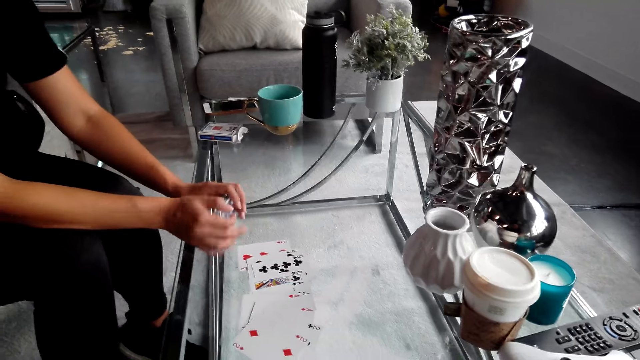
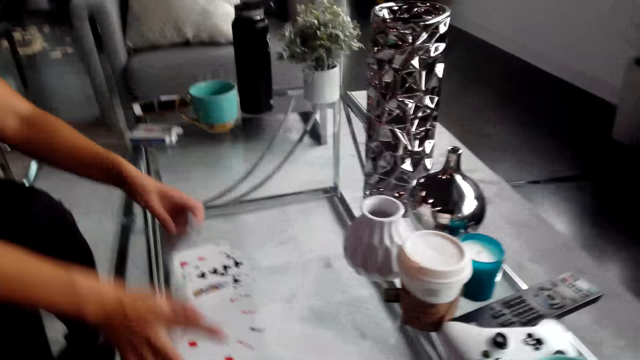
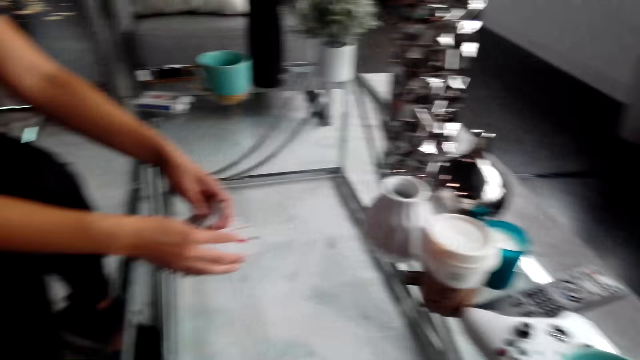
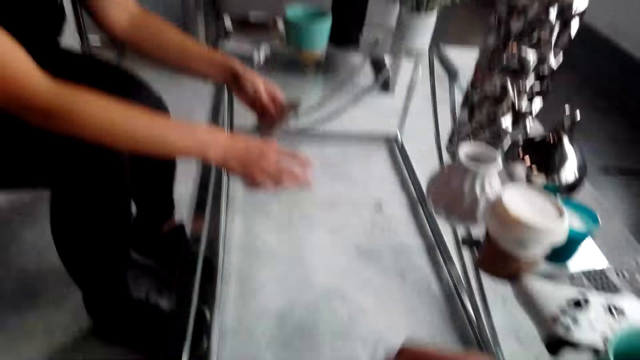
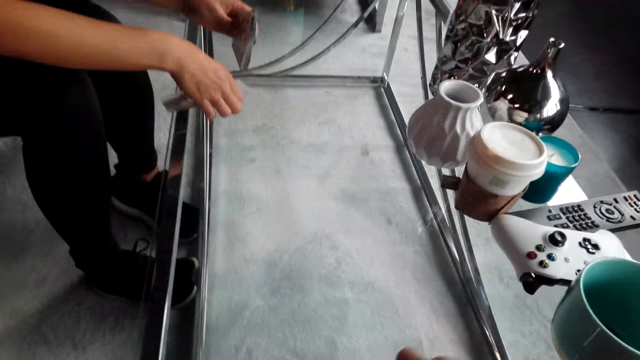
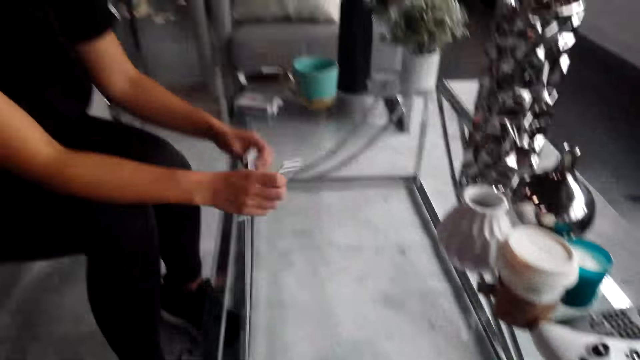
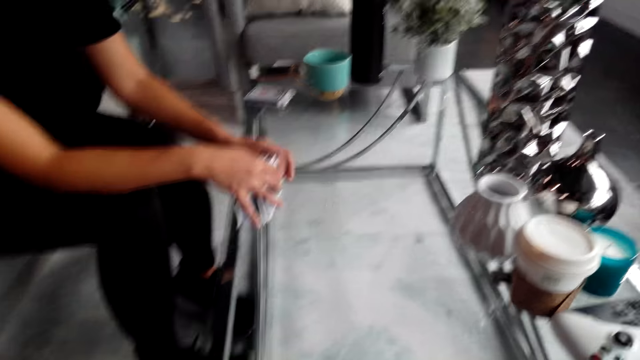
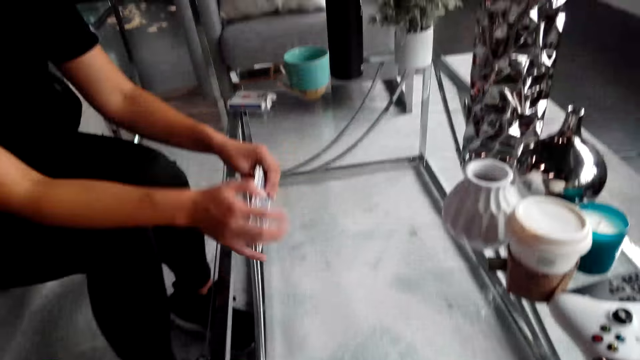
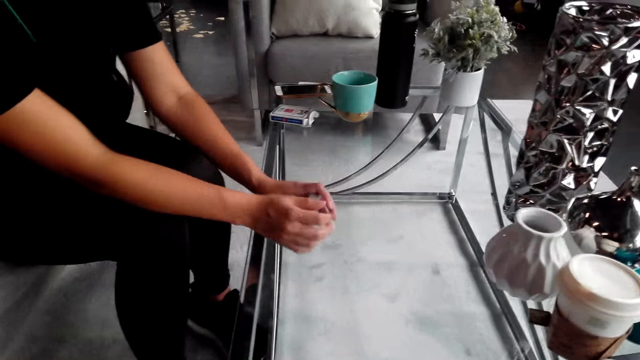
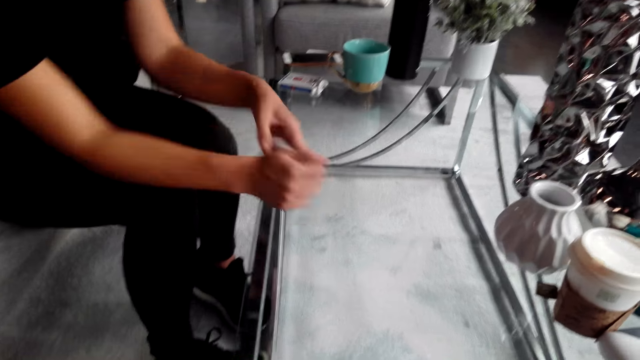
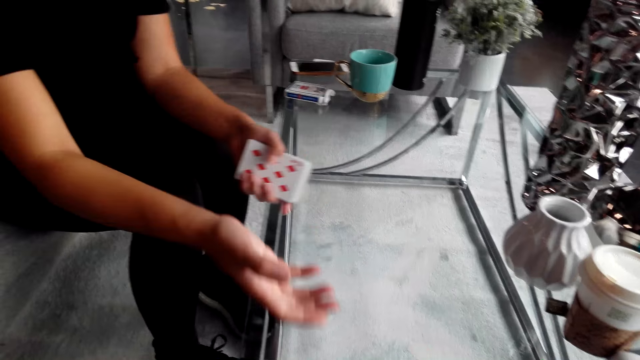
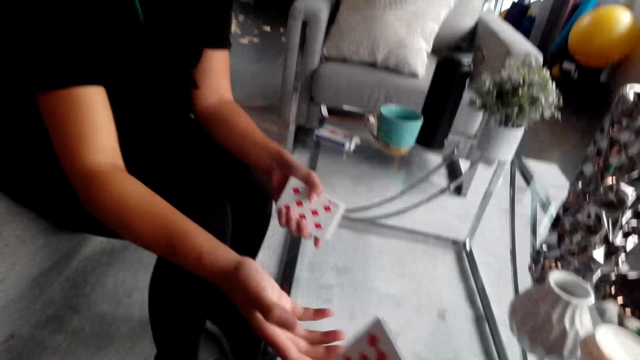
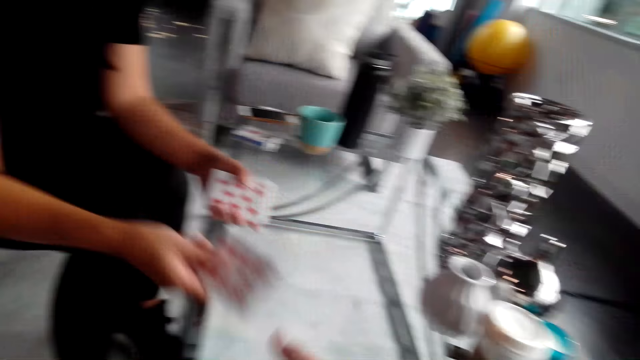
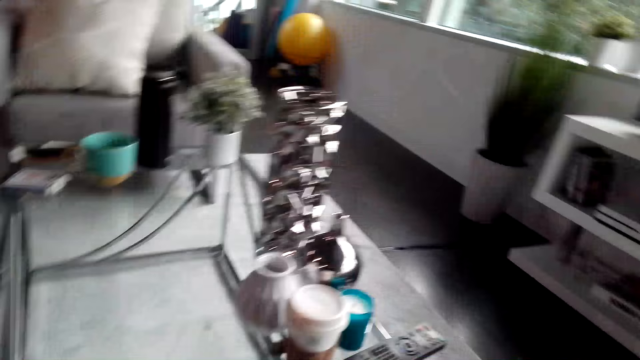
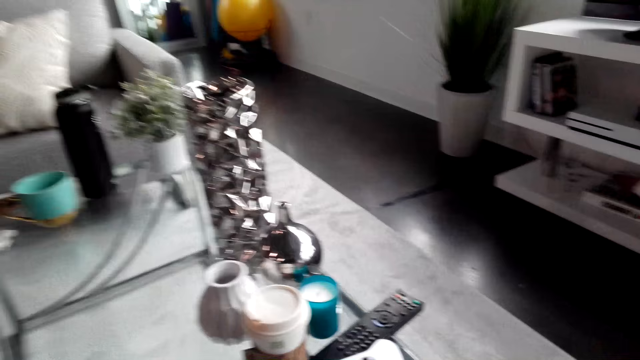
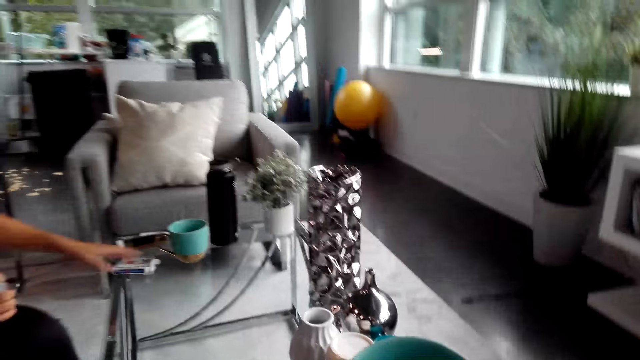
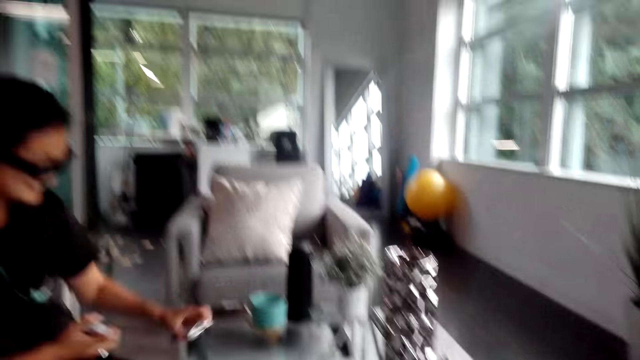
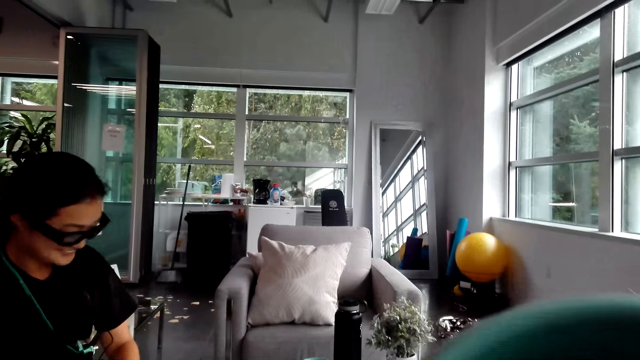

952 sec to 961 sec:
The camera wearer converses with a woman. They turn around. They converse with the woman again. A man shuffles playing cards on the table. The camera wearer gives the woman the cards. They turn around. They look around the house.

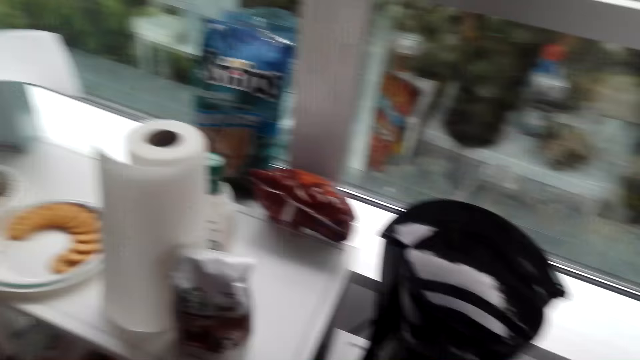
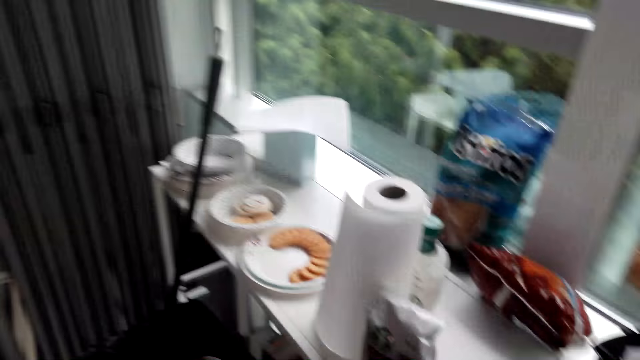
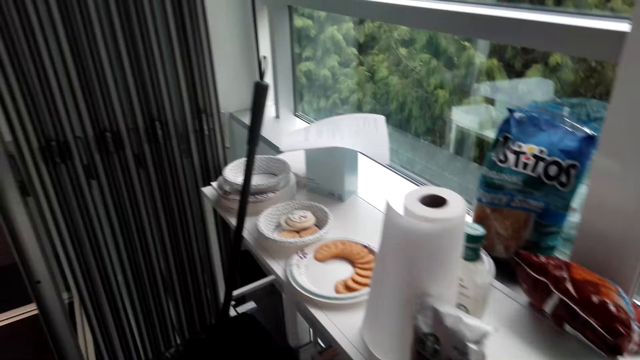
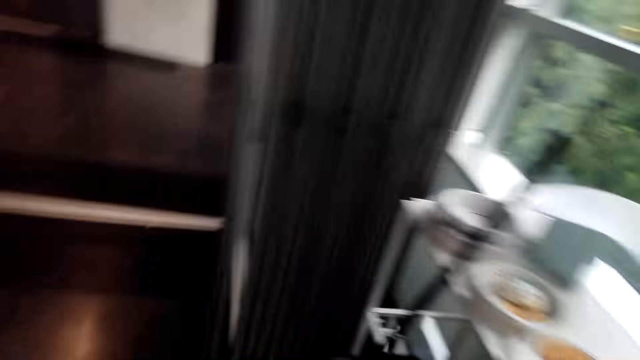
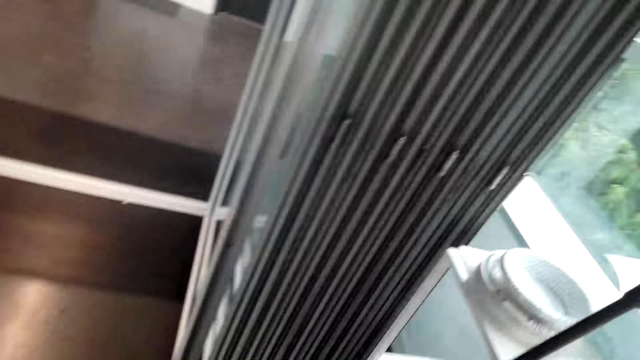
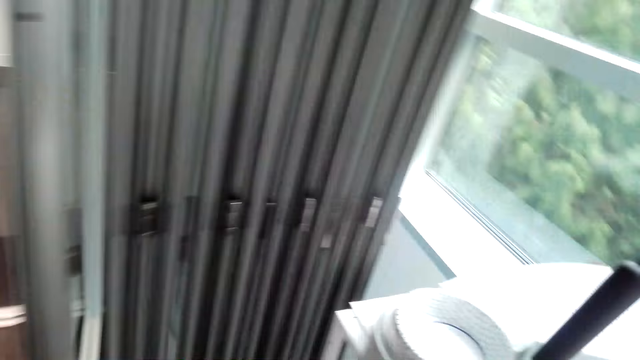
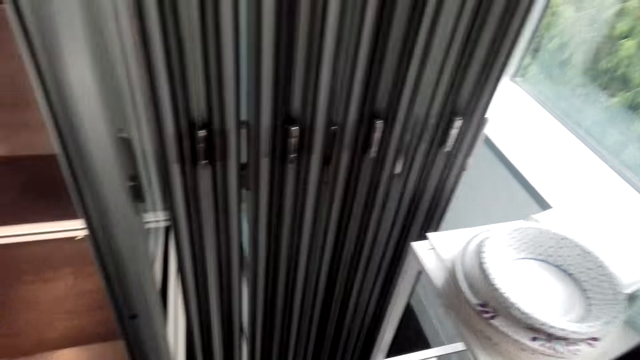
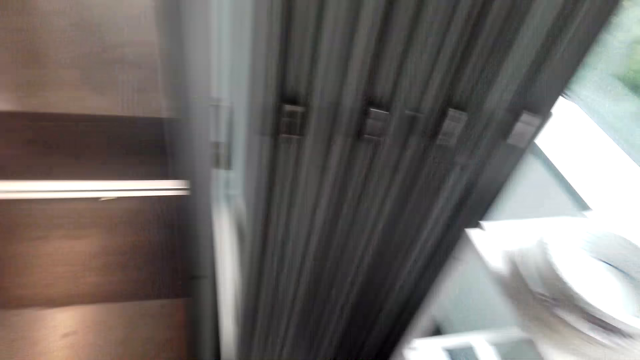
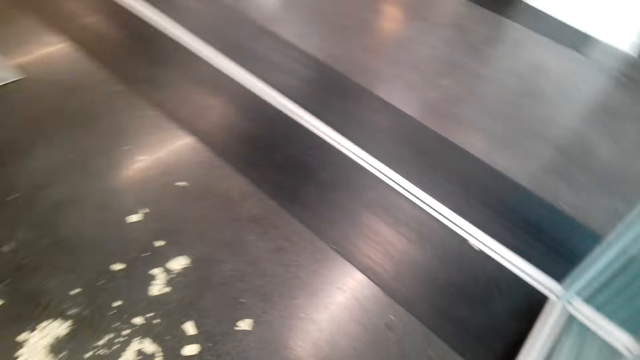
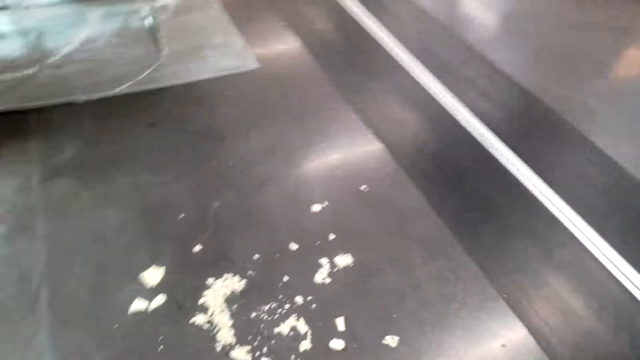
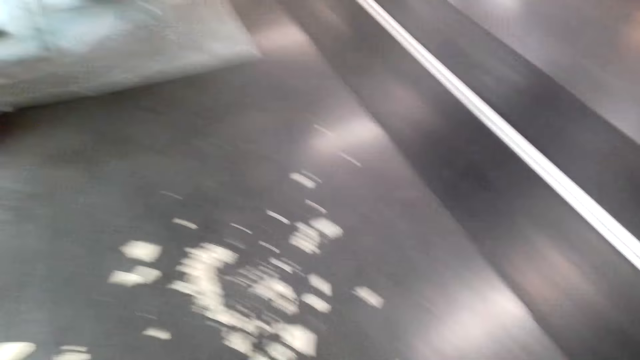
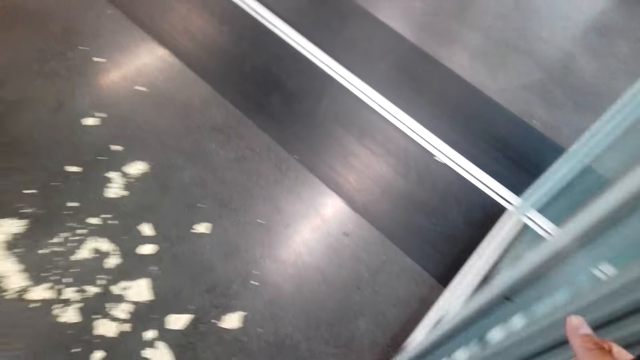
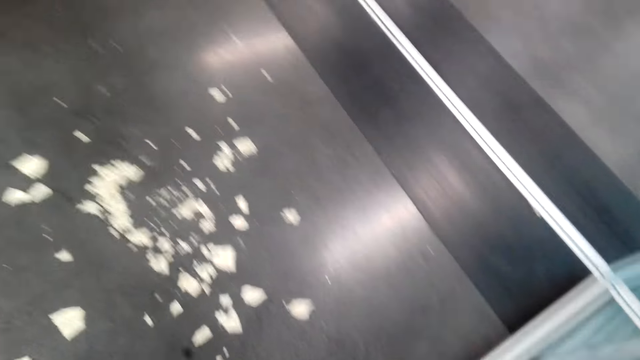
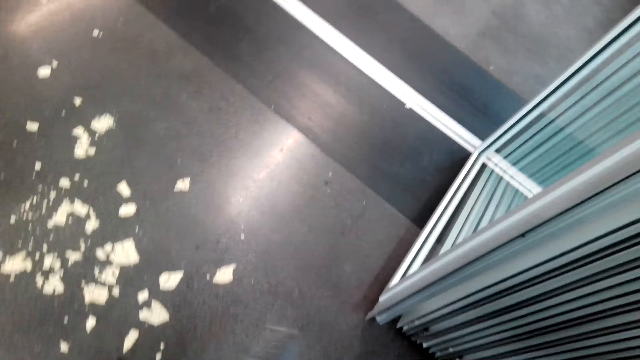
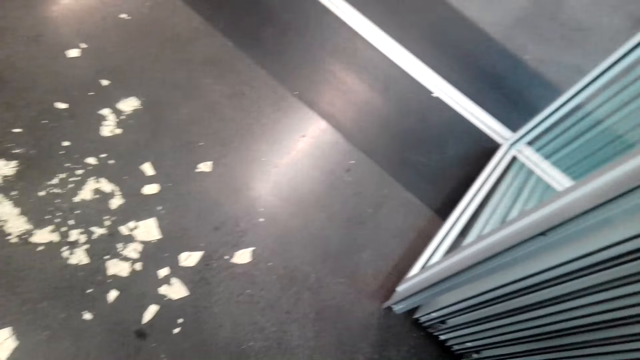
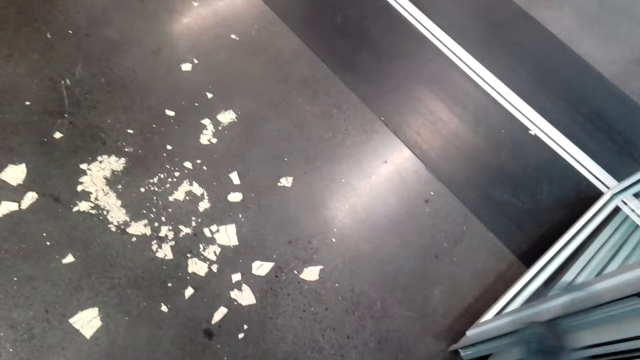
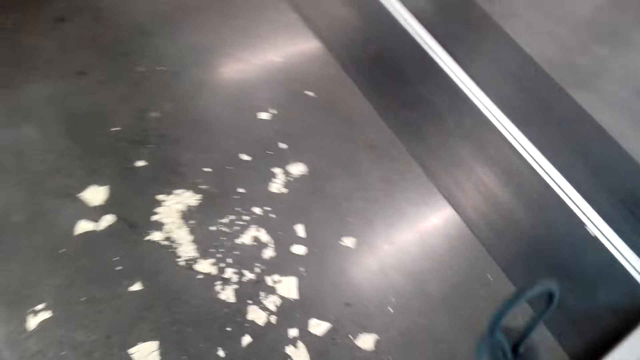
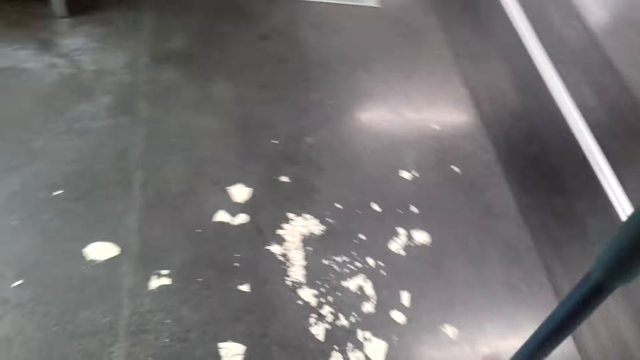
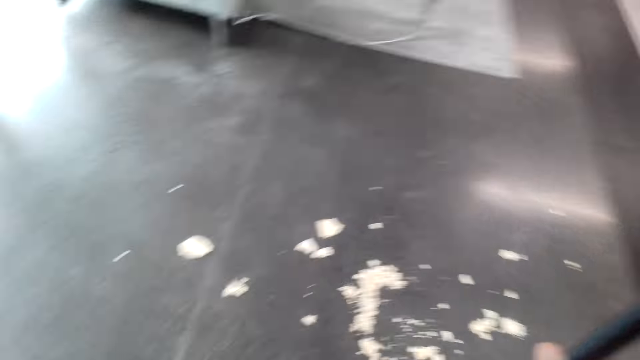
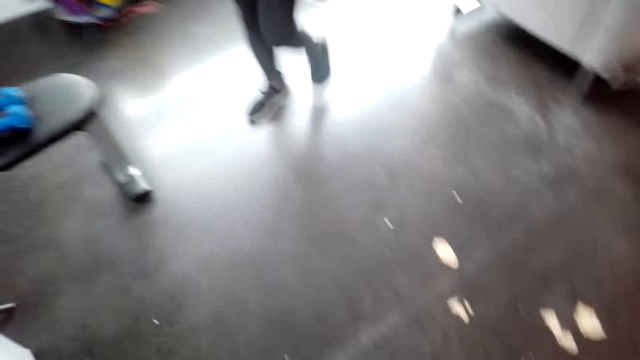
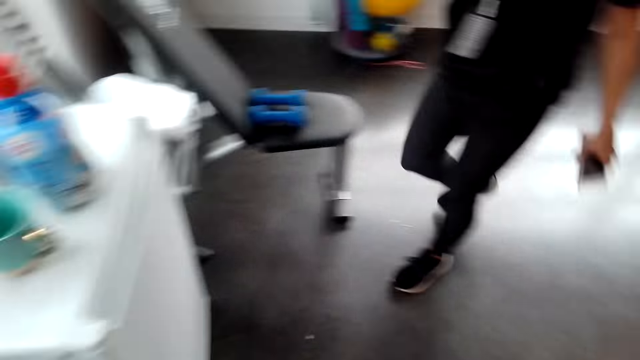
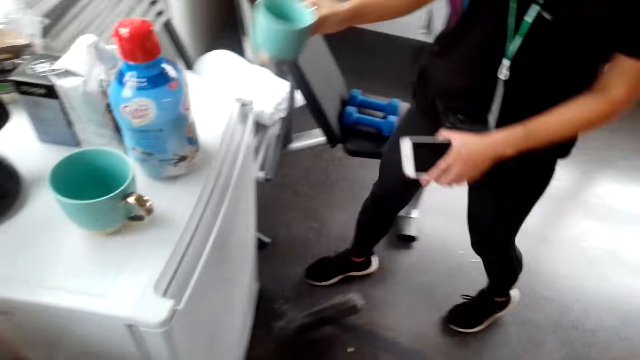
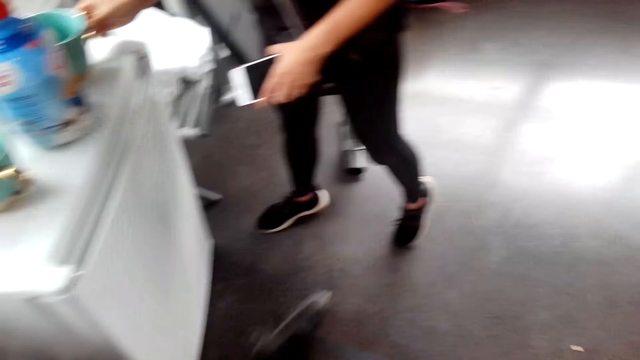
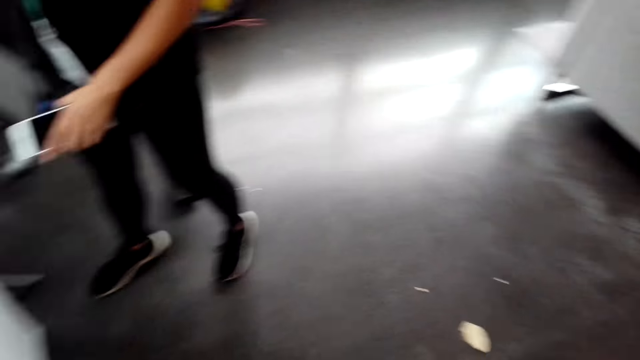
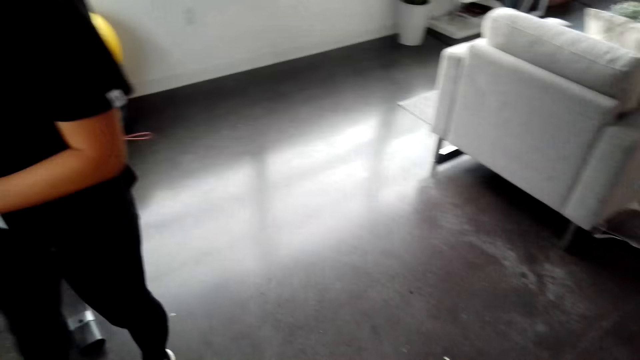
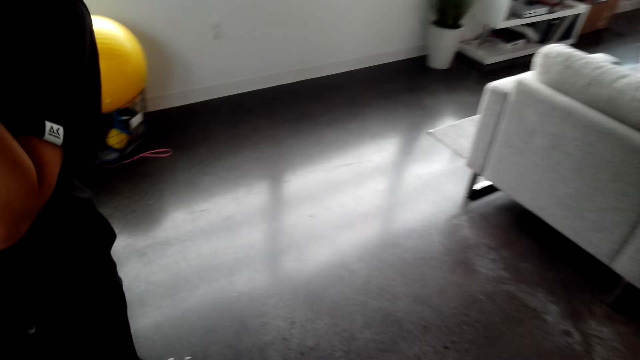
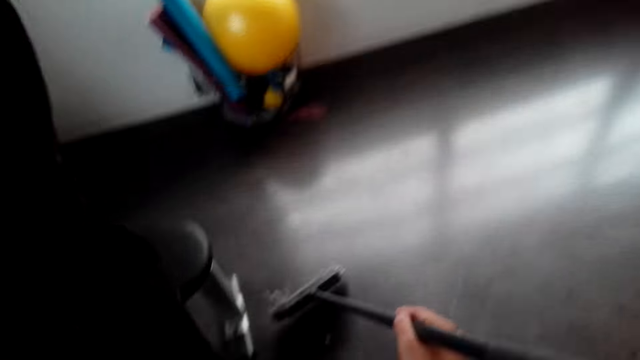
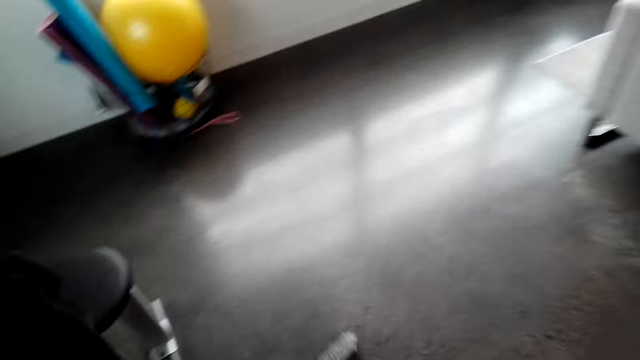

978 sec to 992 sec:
A woman converses with the camera wearer. The camera wearer converses with the woman. A man holds a phone. The woman puts a cup on the table. The camera wearer turns around. They remove dust with a dust mop.
